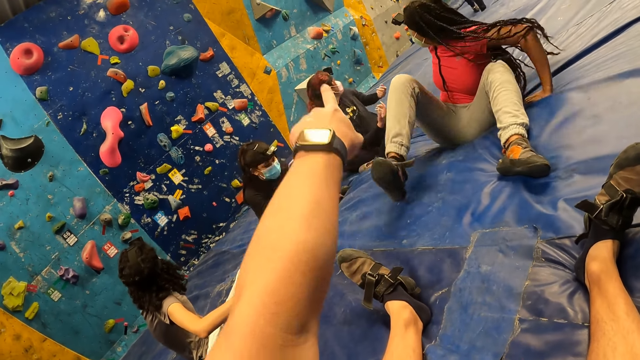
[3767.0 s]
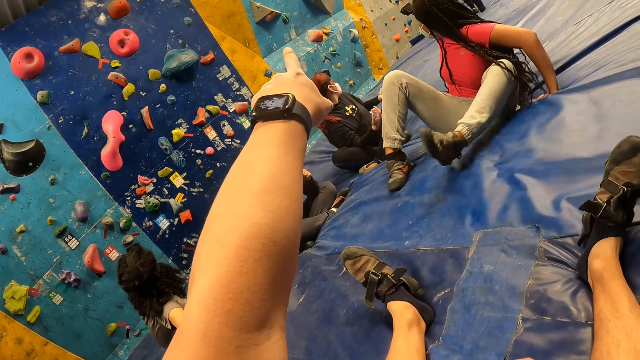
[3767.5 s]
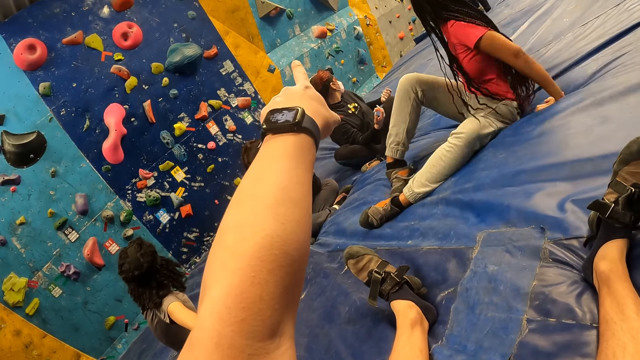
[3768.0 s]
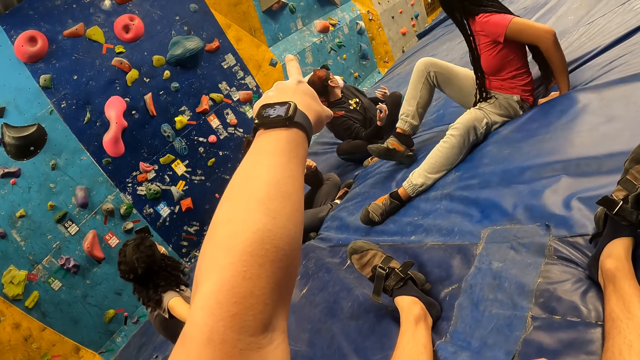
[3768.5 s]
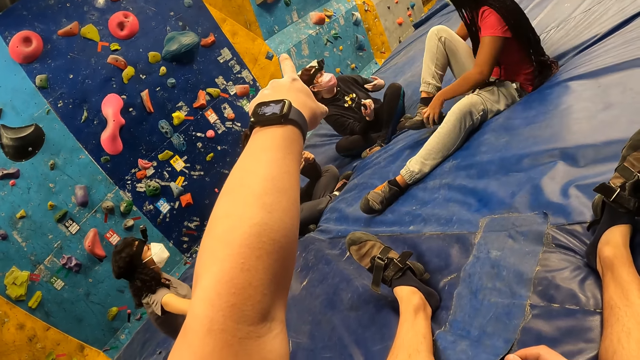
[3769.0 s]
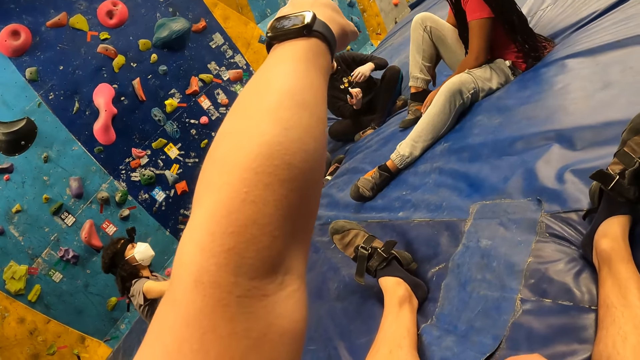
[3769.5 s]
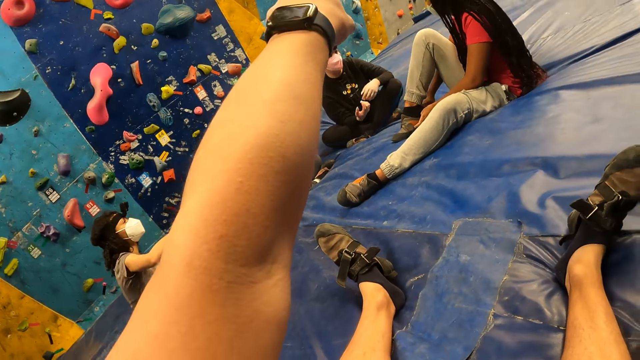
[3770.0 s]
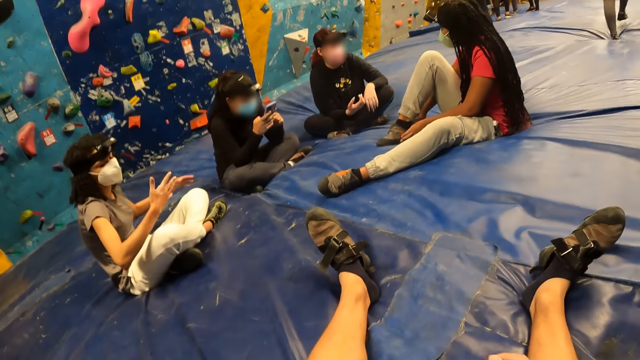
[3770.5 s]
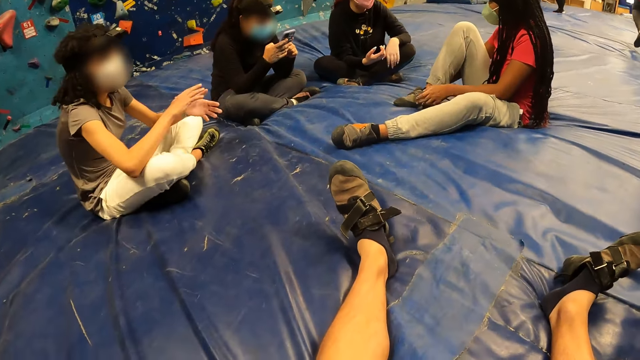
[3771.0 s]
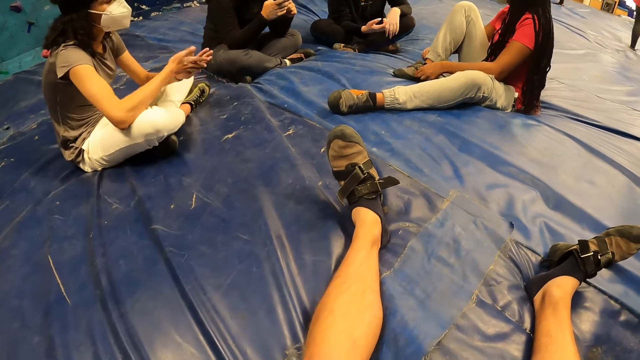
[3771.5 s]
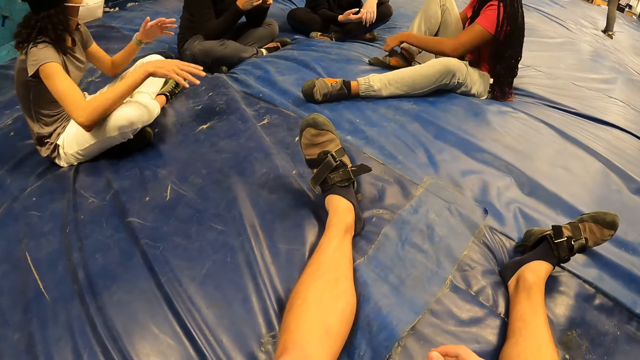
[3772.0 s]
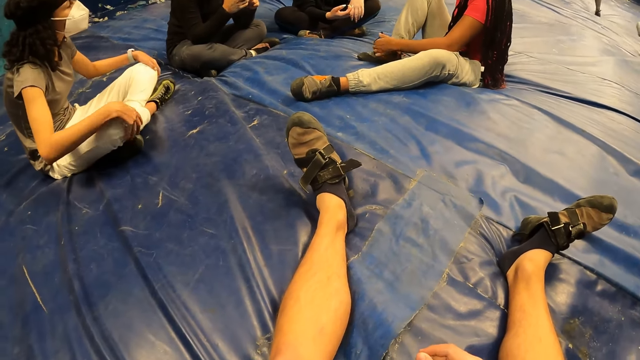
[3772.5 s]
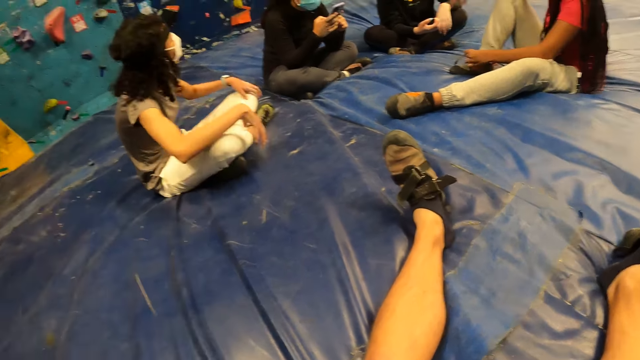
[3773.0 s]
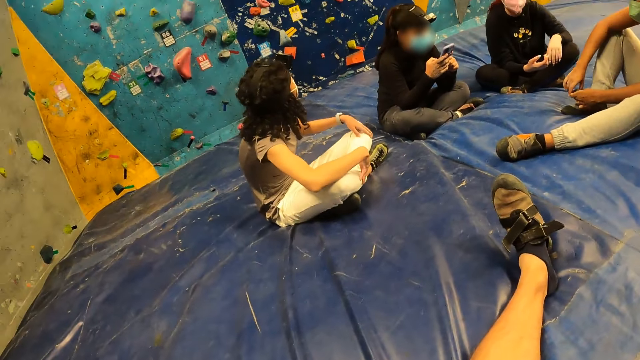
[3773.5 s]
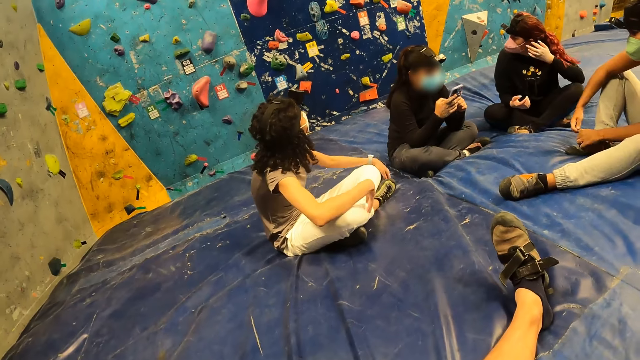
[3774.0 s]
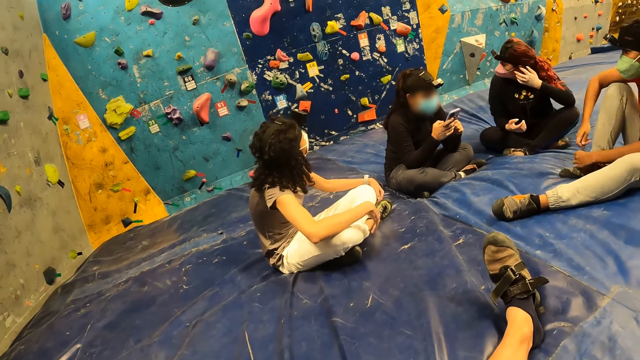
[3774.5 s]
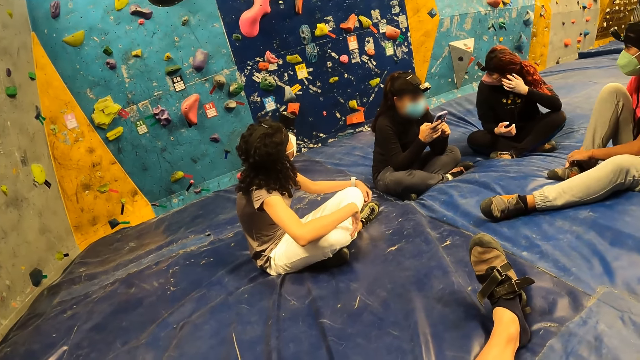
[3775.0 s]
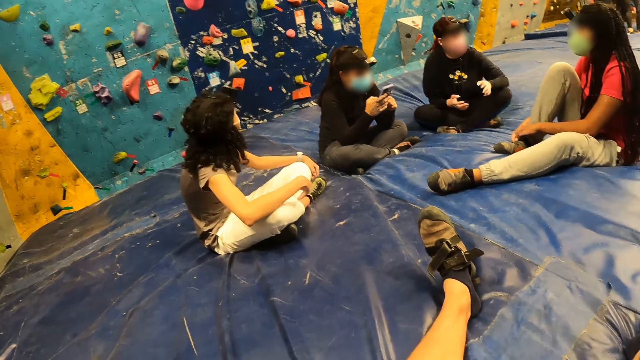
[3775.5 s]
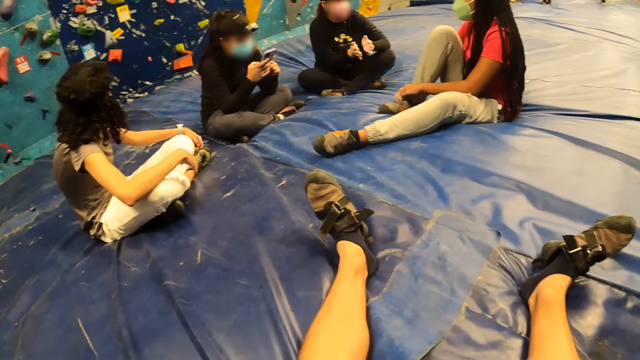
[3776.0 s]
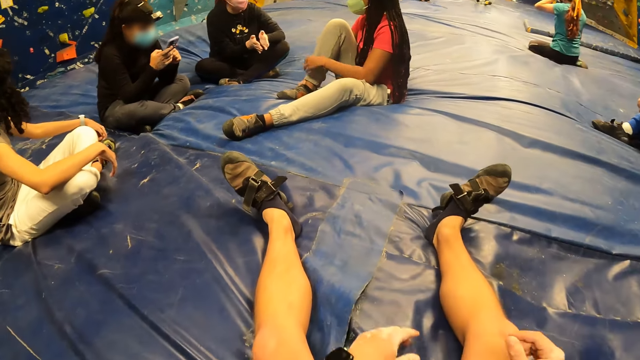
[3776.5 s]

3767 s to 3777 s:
The woman moves on the foam. Another woman turns around and touches the shoes. Another woman uses the cell phone.

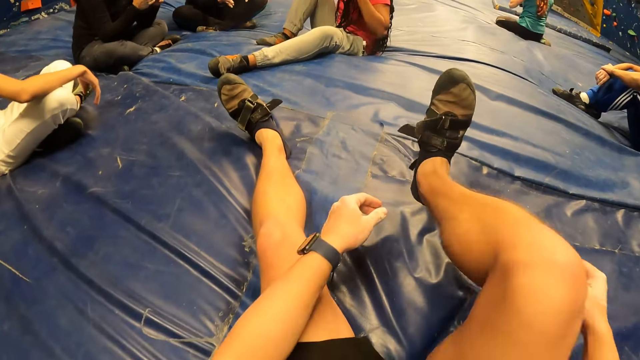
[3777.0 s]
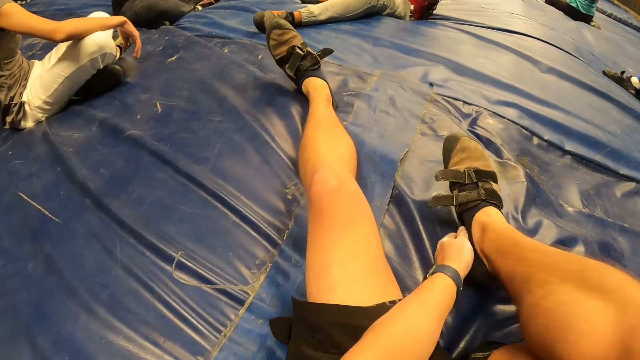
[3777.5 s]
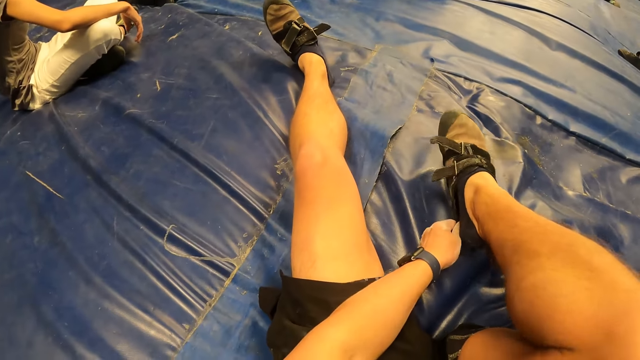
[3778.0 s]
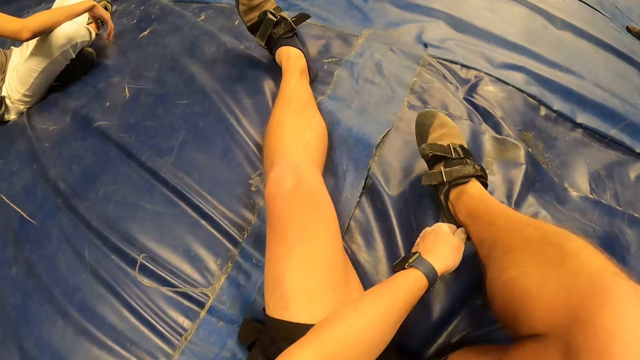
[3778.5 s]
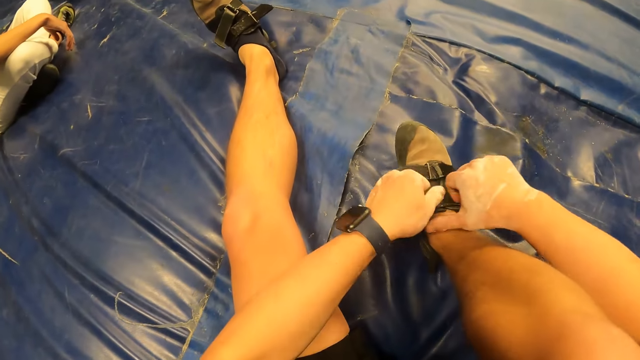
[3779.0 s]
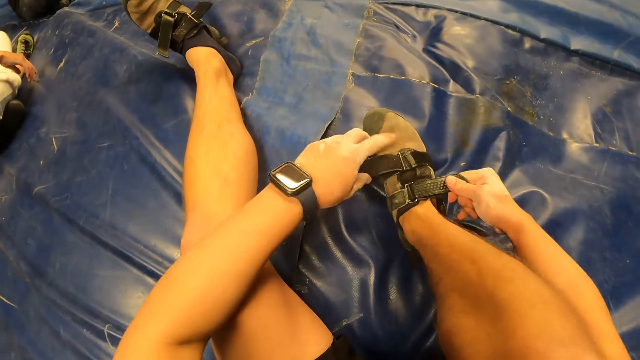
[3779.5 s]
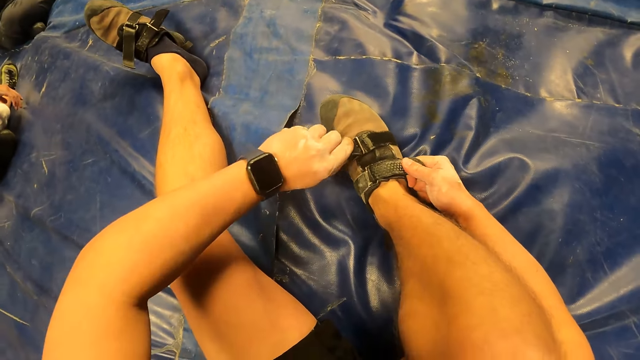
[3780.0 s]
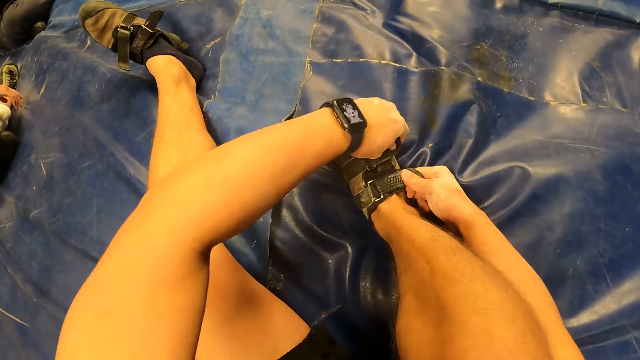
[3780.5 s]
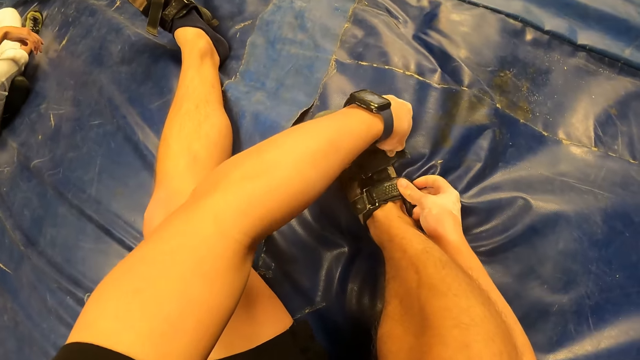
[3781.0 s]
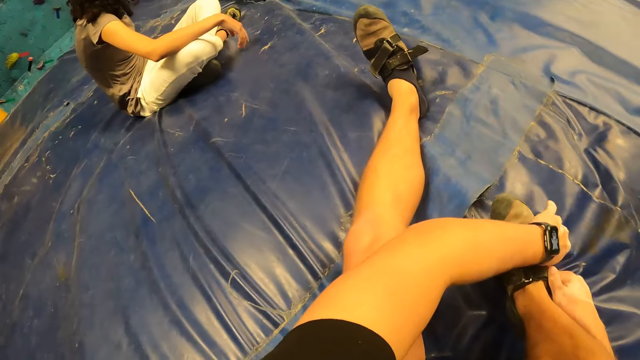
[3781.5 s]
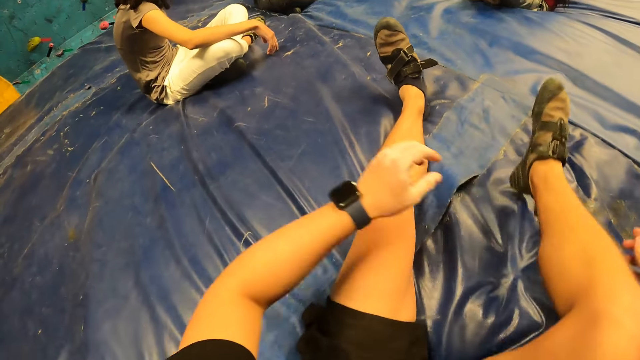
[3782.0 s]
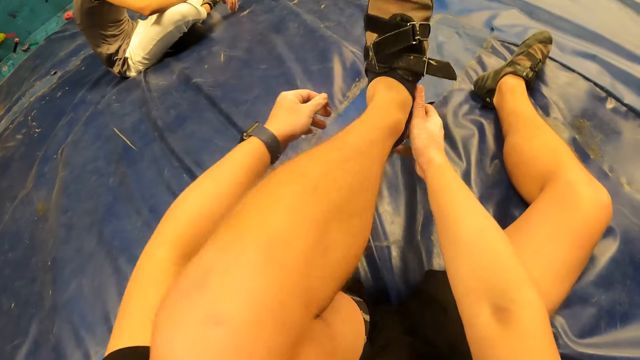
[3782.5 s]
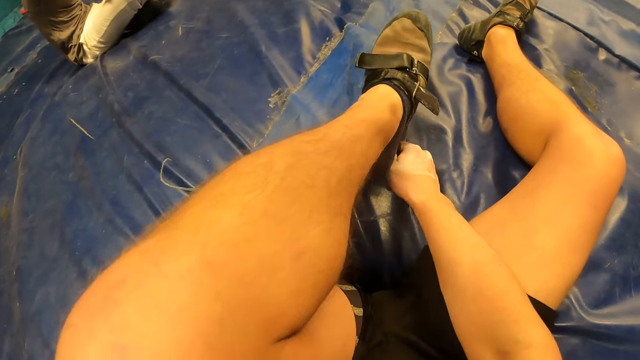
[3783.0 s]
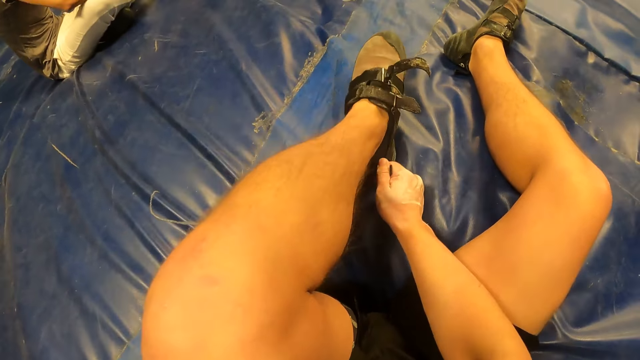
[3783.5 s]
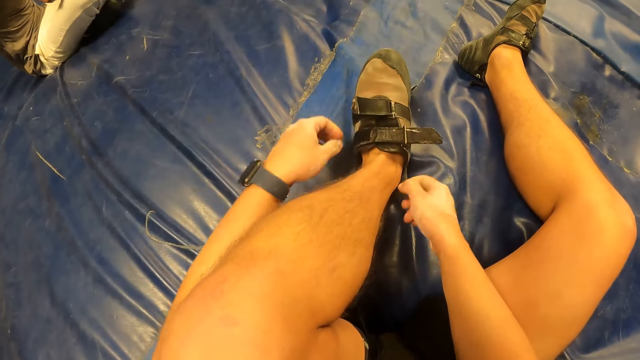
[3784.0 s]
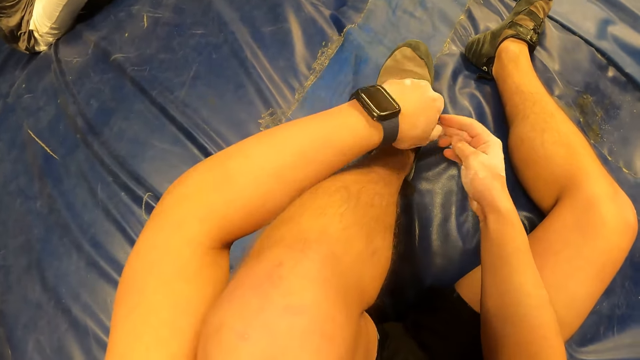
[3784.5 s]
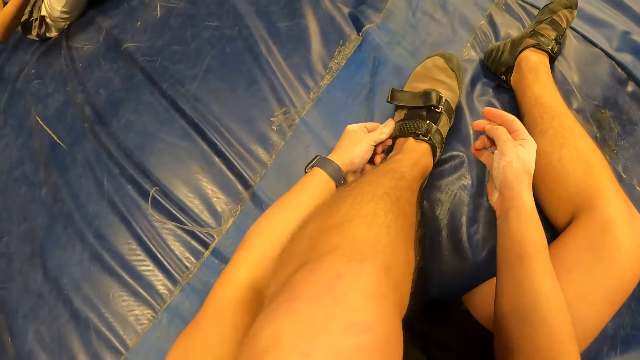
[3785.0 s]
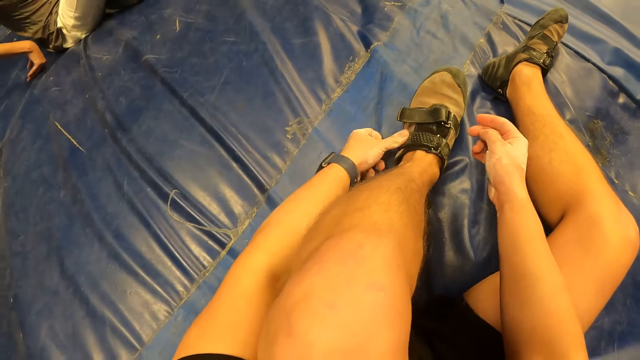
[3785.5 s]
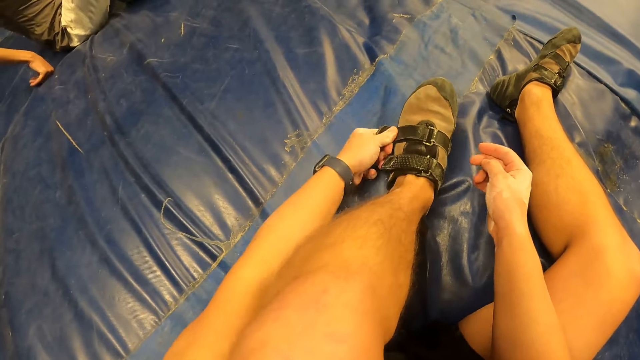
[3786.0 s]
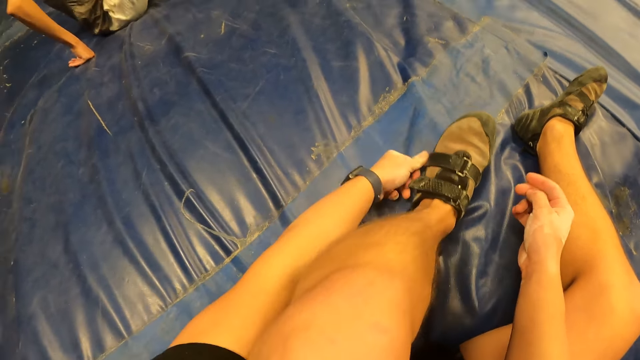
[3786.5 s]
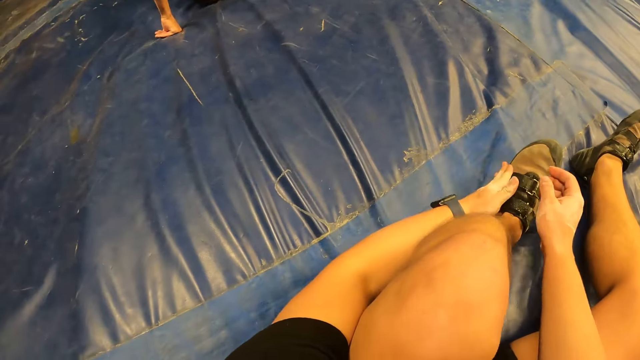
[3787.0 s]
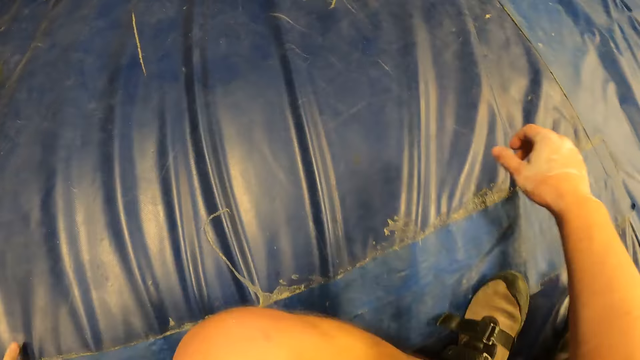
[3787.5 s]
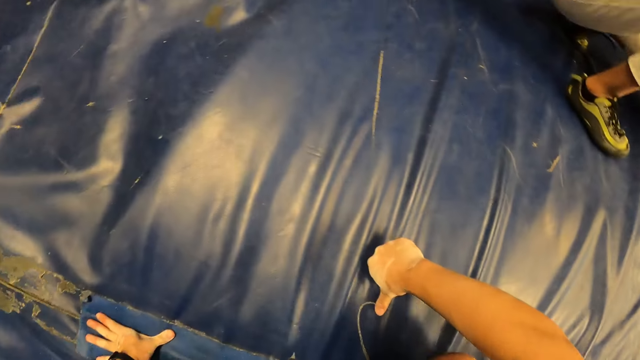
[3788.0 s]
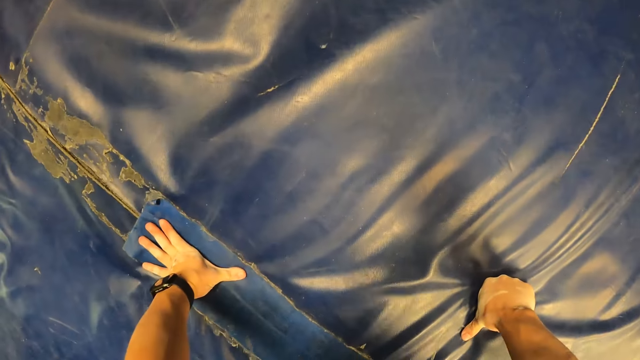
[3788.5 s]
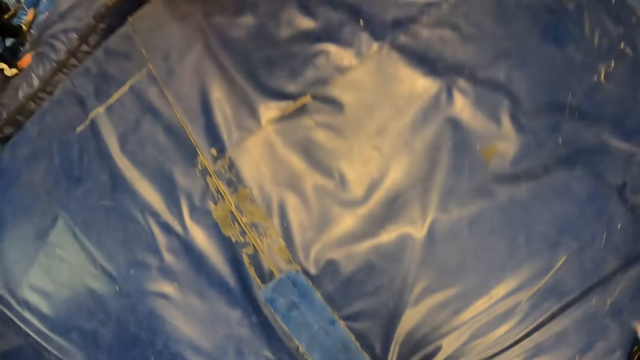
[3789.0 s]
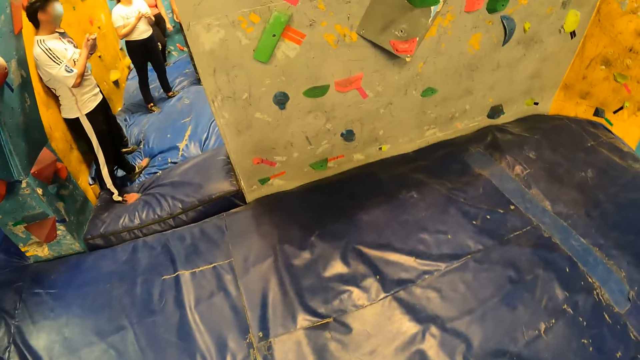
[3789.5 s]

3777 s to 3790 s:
The camera wearer puts on the shoe on the right leg. She adjusts the shoe on her right leg with both hands. She tightens the shoe on the right leg. She puts on the shoe on the left leg. She adjusts the shoe on her left leg with both hands. She tightens the shoe on the left leg. She stands from the foam.
